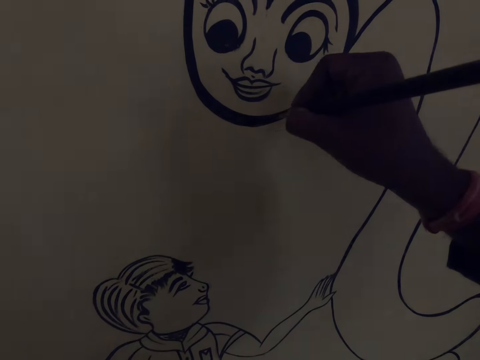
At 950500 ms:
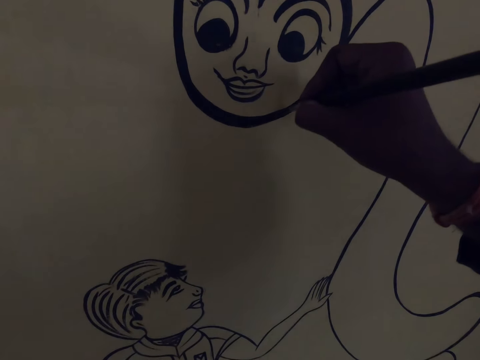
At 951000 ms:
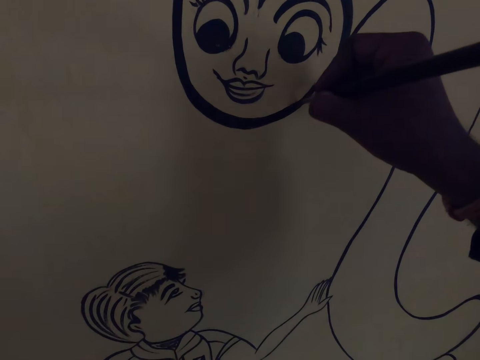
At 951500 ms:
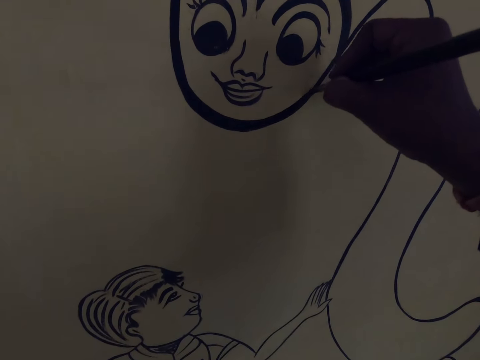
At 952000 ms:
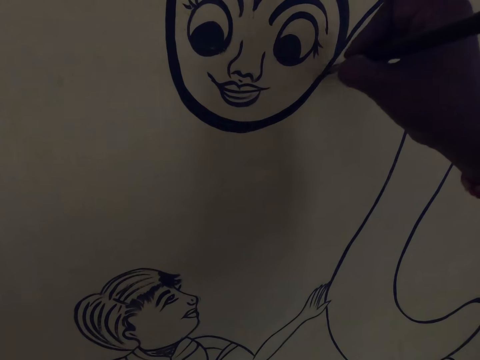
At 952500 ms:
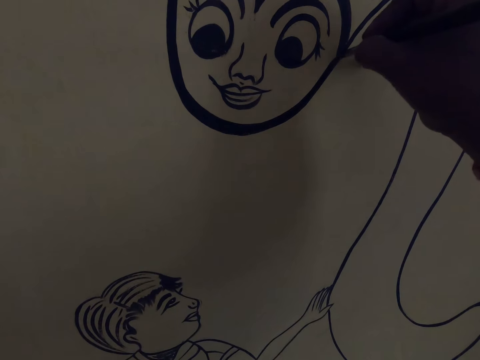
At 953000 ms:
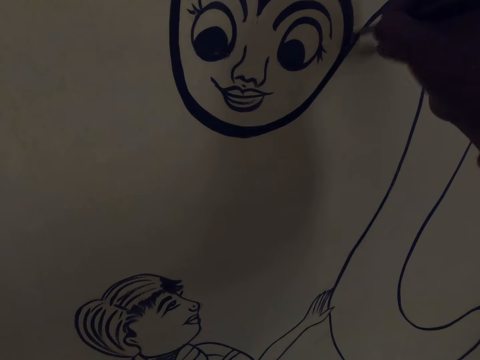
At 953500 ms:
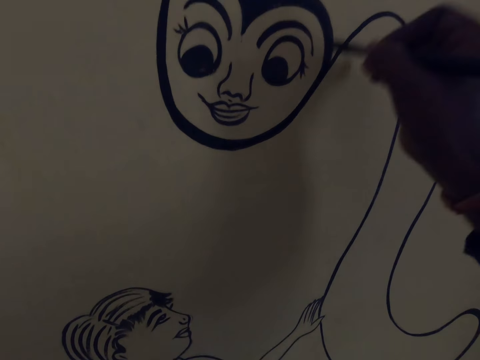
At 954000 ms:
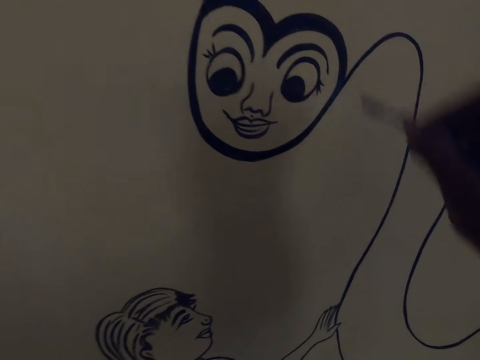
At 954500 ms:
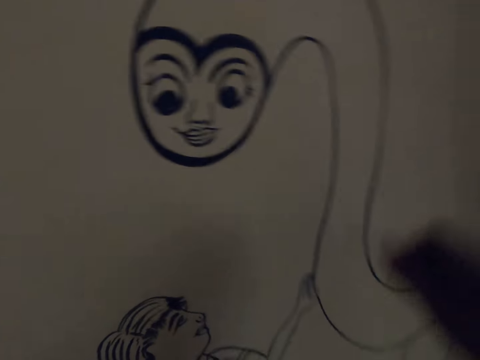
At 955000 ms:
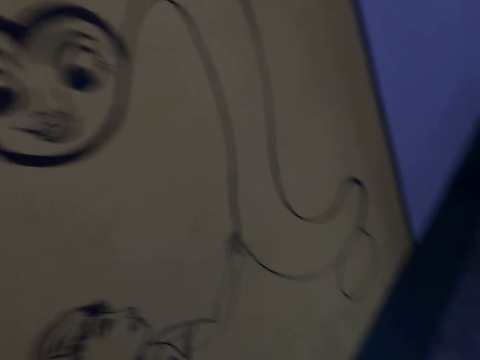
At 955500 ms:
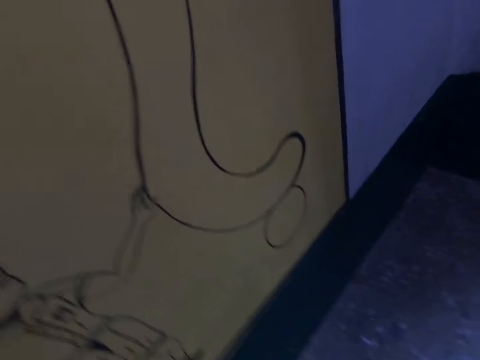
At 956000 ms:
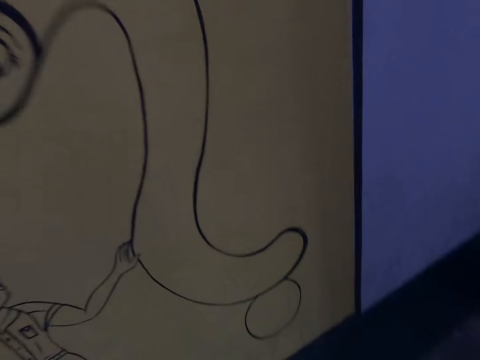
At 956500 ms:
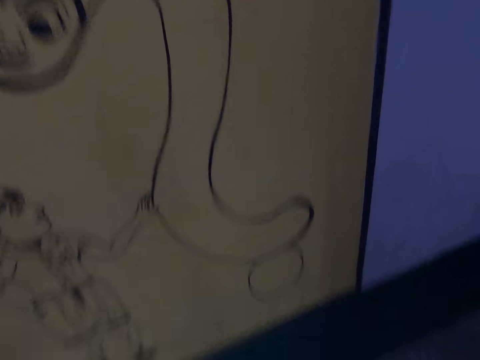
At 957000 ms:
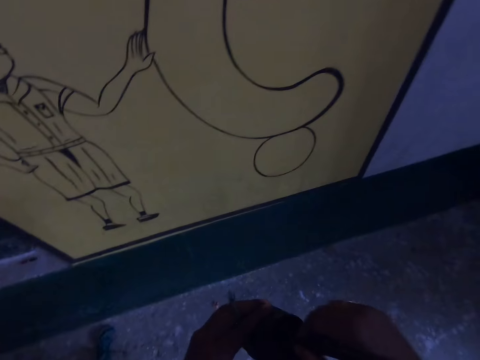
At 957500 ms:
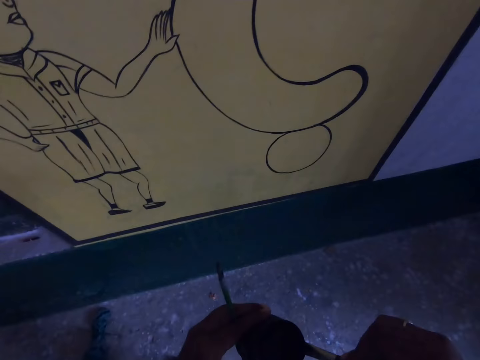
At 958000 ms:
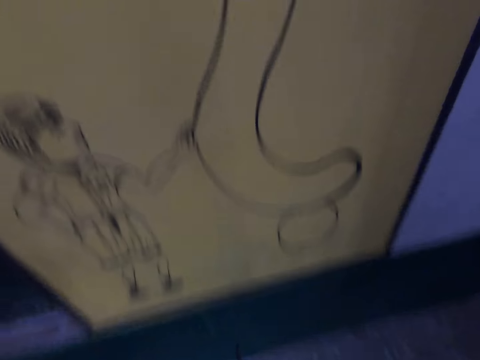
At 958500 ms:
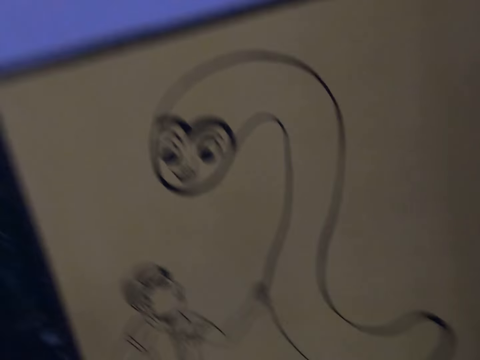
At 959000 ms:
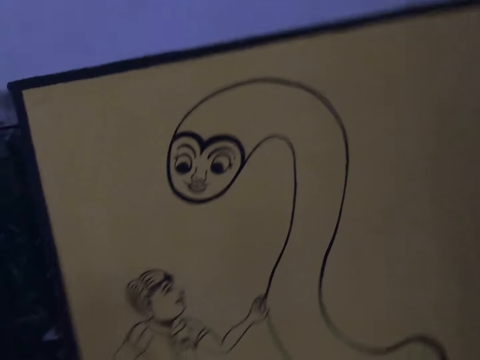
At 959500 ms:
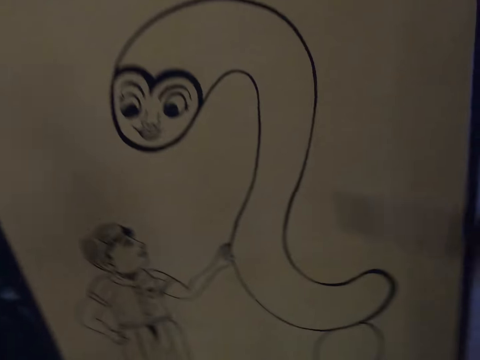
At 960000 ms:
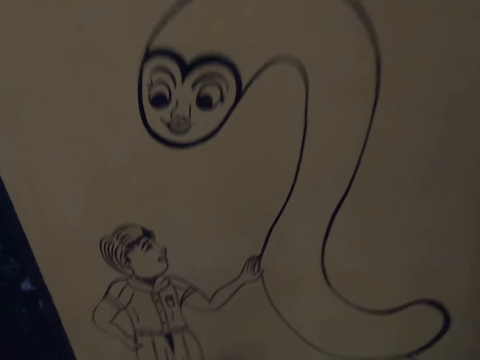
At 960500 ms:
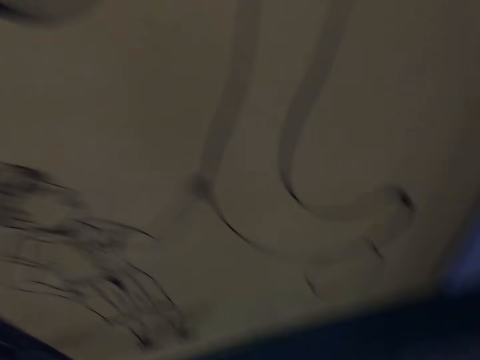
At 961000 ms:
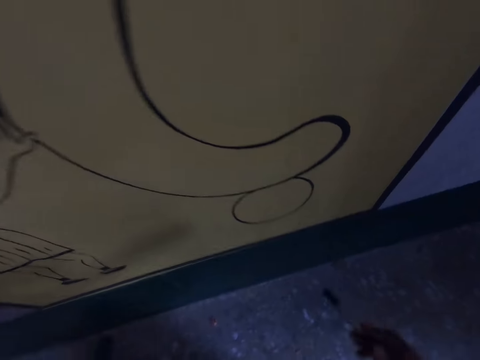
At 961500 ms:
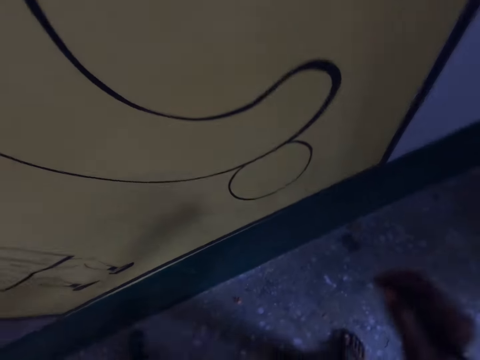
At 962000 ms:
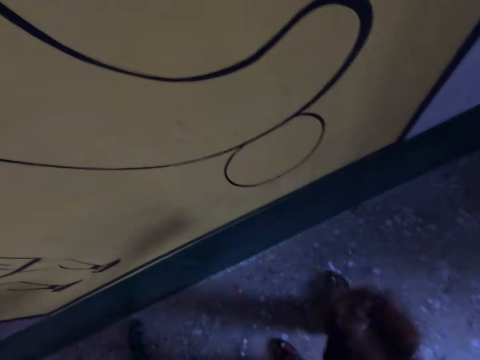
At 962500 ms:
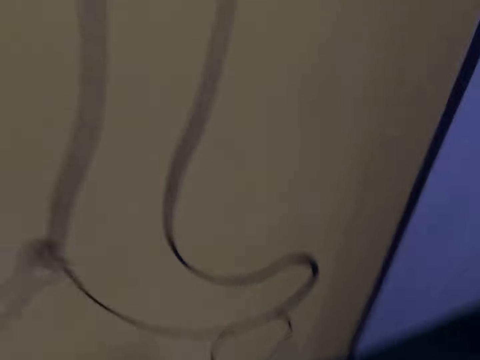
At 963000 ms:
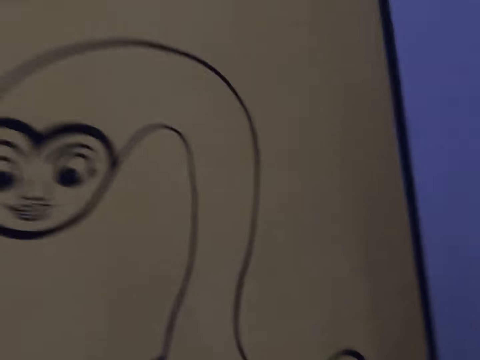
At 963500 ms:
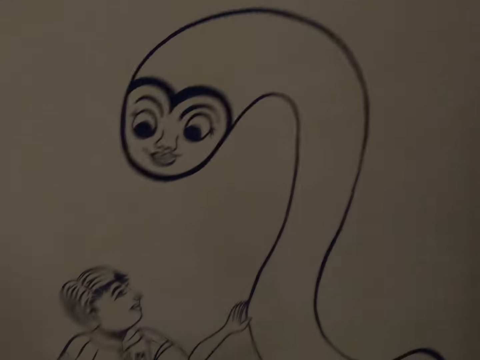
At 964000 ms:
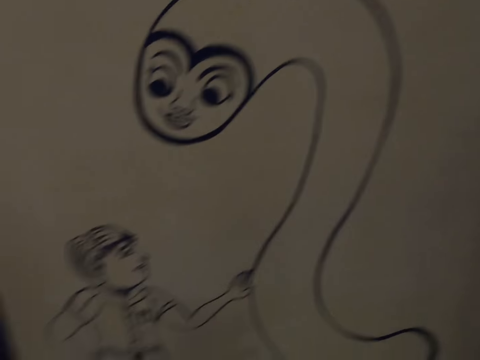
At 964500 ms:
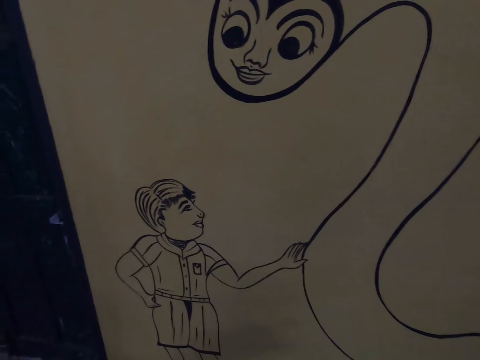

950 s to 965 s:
The camera wearer draws on the wall with the drawing brush. They dip the paint brush in the paint. They interact with a man. They look at the picture on the wall. They move their hand. They look at the picture on the wall.

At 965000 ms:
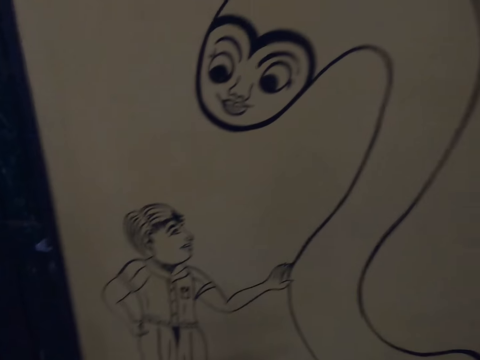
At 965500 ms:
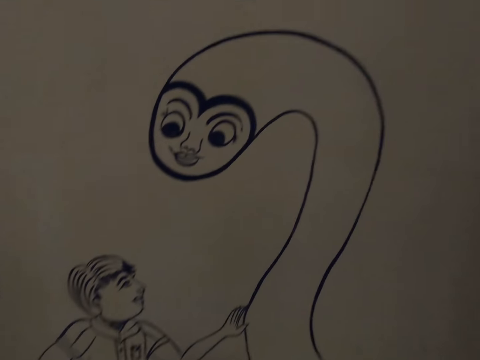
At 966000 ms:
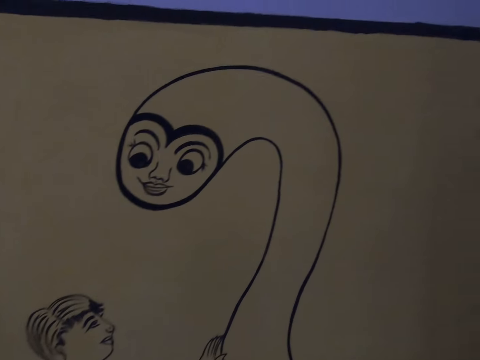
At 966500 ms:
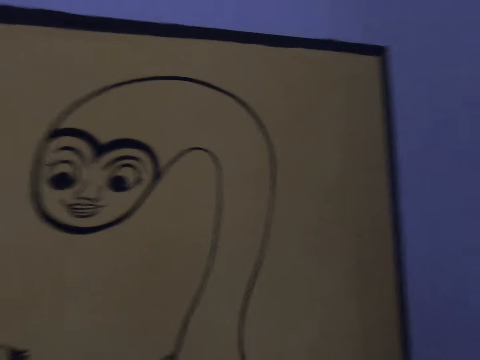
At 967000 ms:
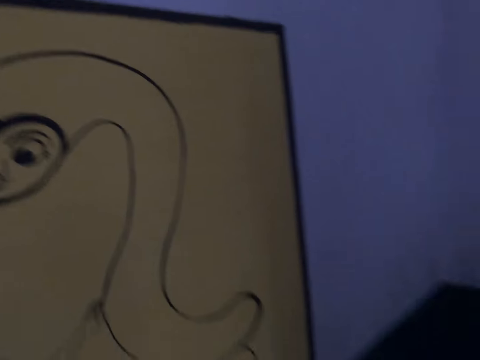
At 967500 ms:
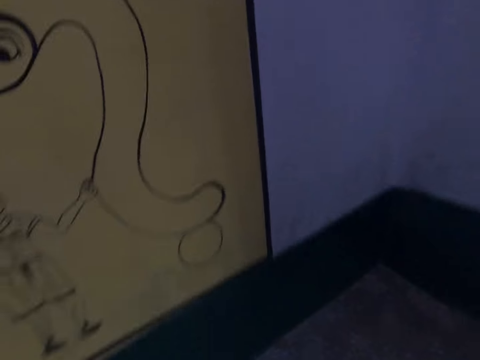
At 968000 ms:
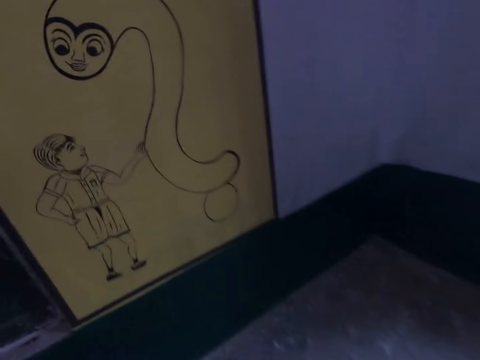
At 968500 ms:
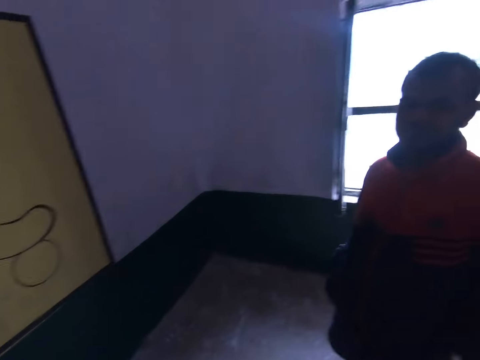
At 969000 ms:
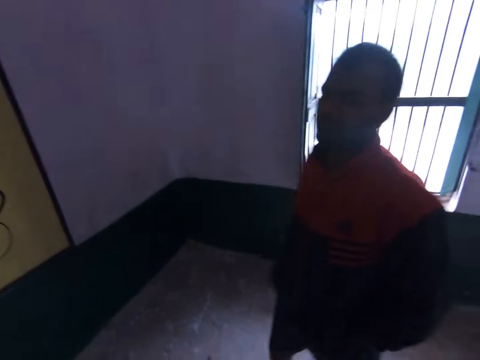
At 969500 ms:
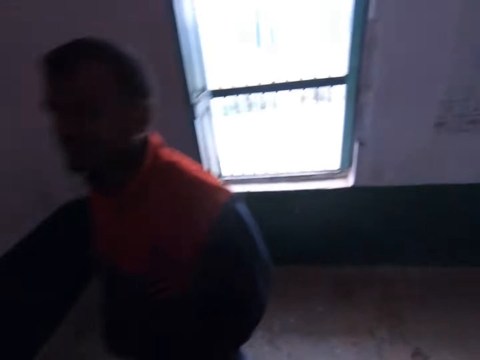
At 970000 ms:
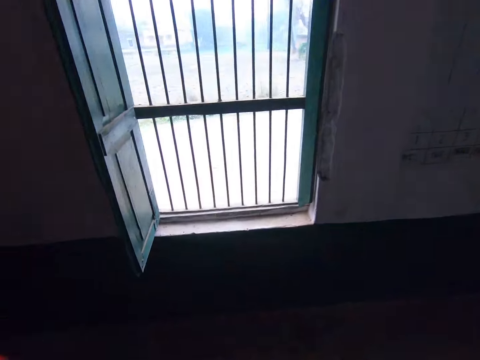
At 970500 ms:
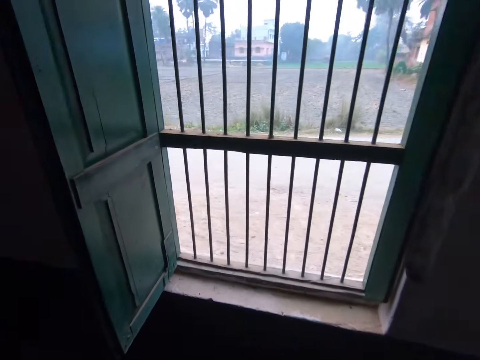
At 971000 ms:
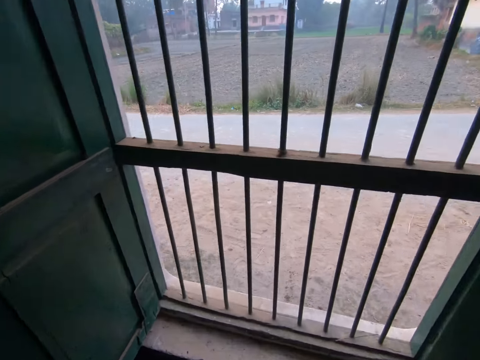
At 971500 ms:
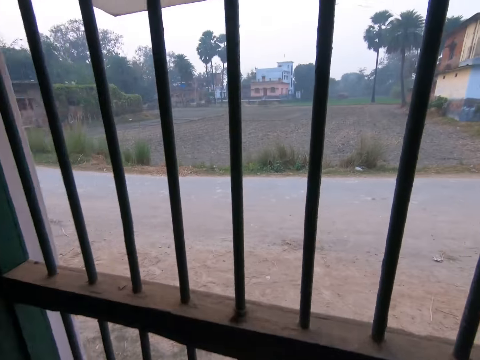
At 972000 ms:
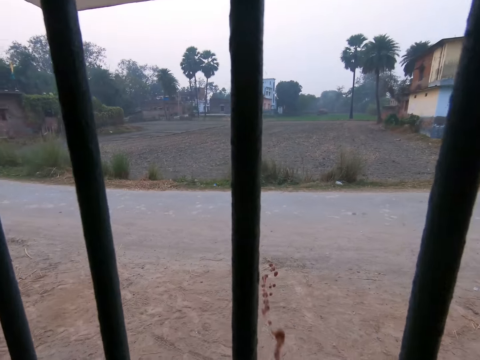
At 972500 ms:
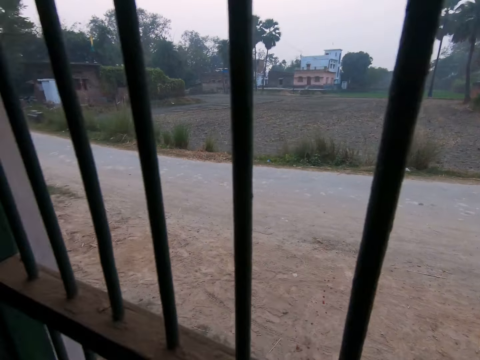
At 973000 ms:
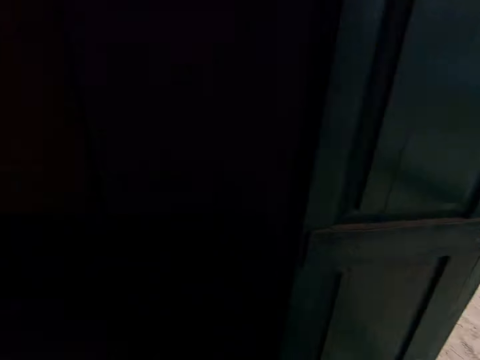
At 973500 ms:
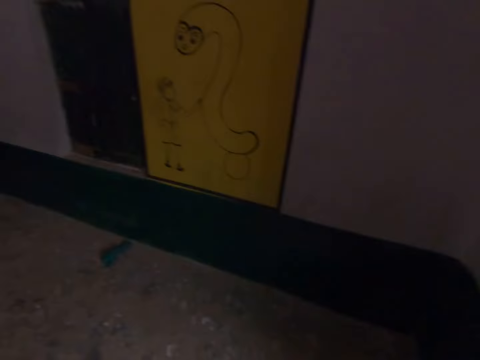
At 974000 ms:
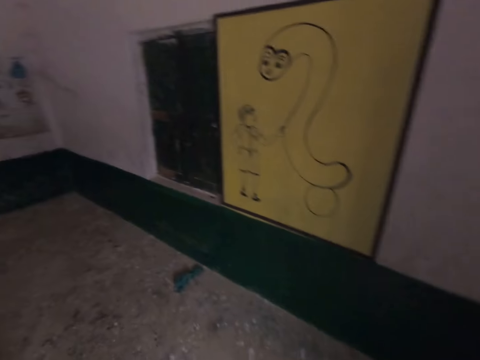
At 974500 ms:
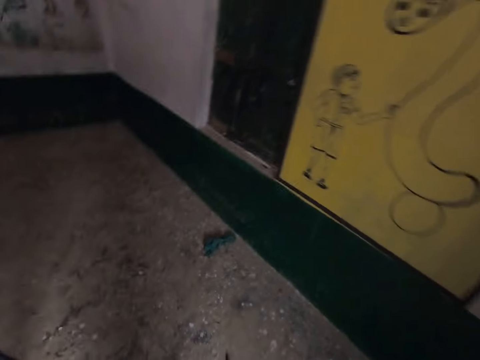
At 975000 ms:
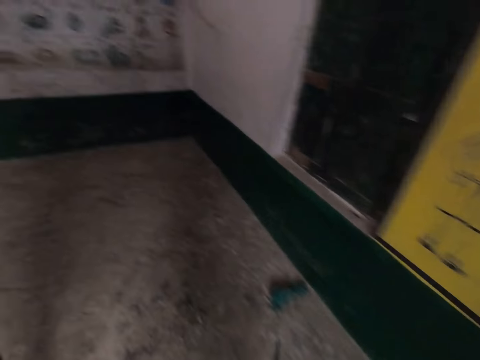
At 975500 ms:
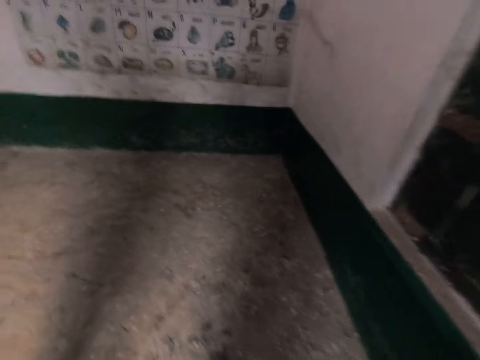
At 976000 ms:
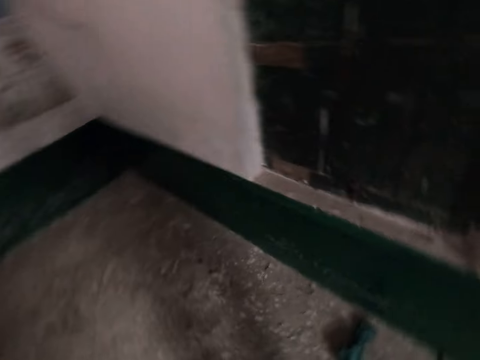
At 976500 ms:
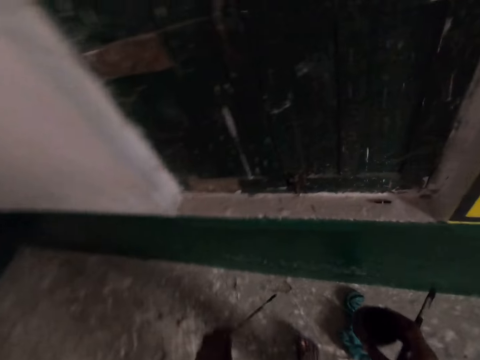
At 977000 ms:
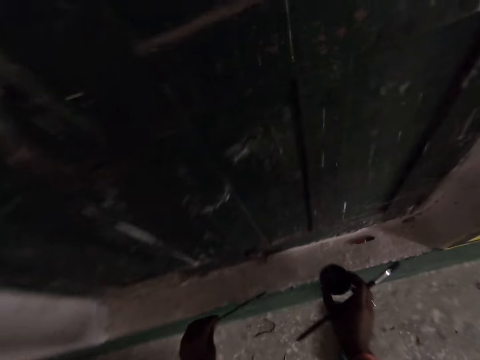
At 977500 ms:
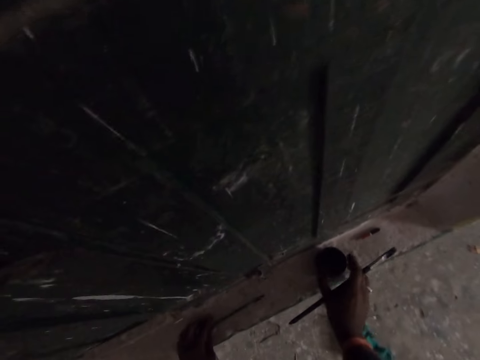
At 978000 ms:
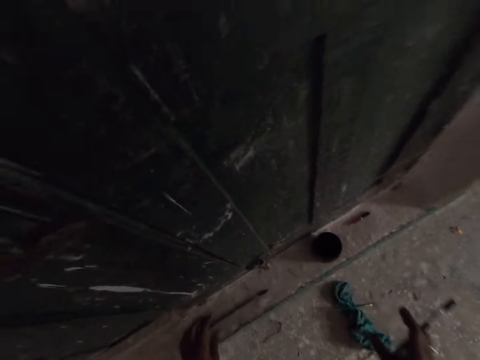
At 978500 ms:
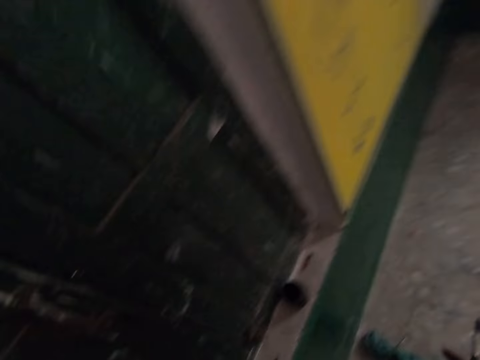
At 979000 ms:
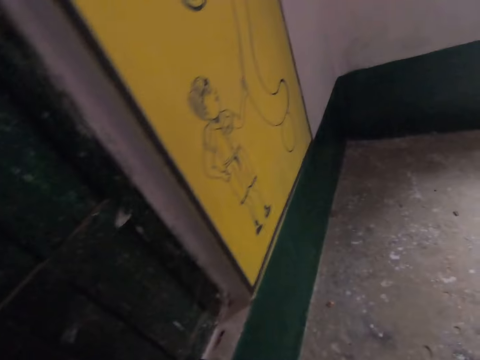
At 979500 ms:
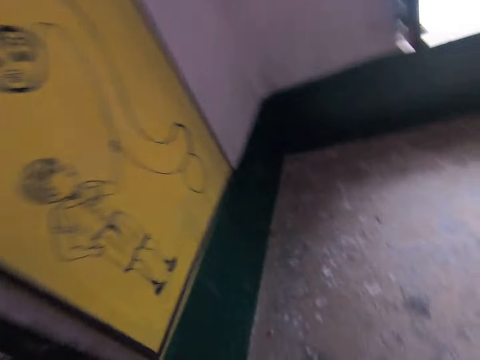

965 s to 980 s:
The camera wearer walks around the house. A man stands. The camera wearer spits blood through the window. They walk around the house. They place the paint brush and the paint on the window stool. They drop the paint container and the drawing brush on the floor. They walk around the house.
